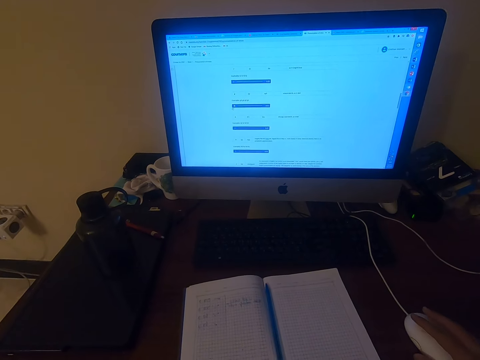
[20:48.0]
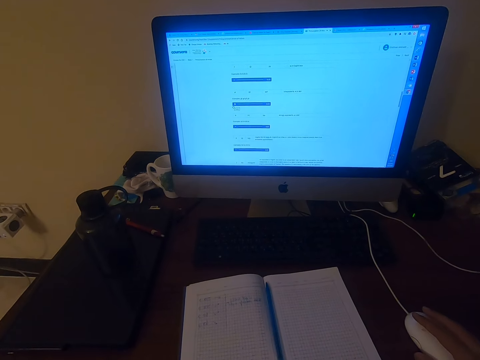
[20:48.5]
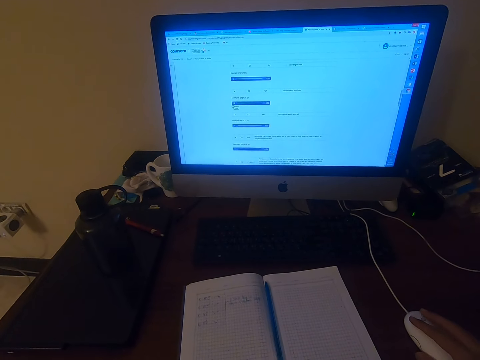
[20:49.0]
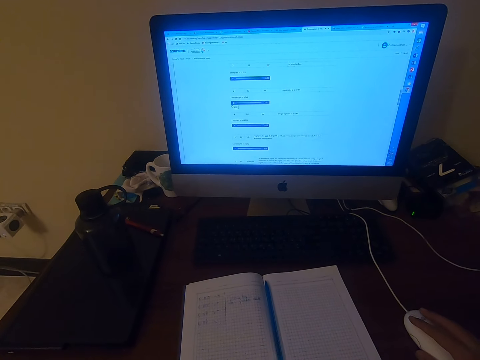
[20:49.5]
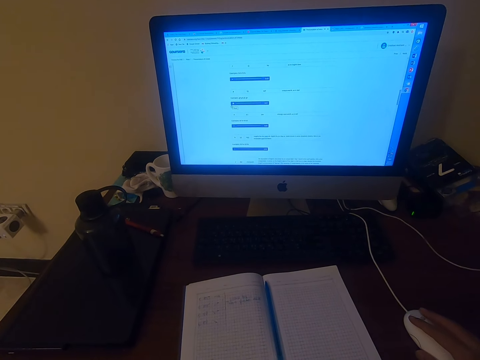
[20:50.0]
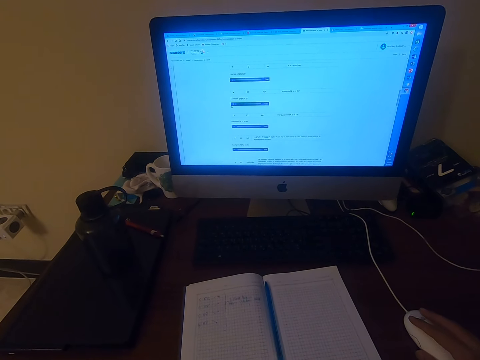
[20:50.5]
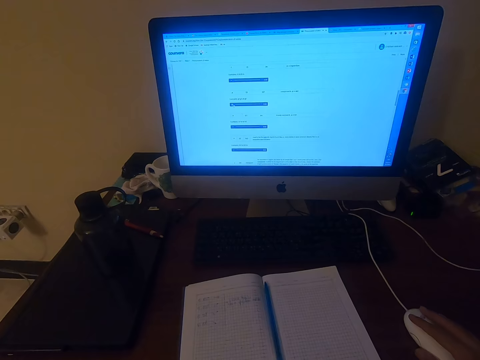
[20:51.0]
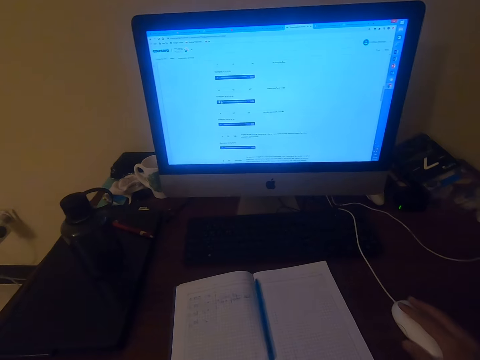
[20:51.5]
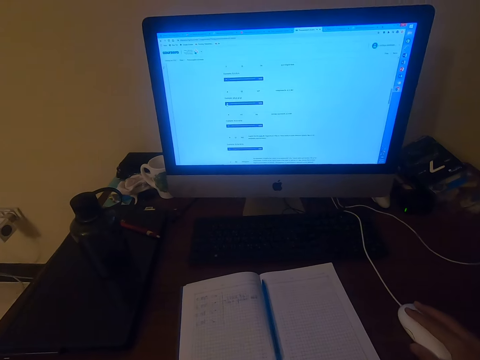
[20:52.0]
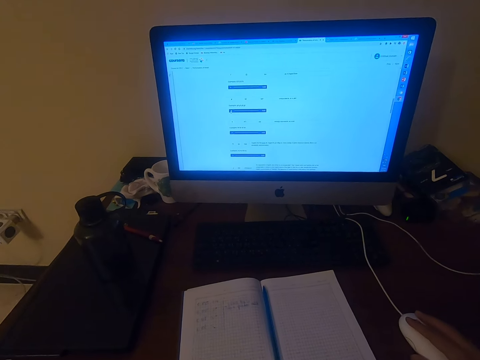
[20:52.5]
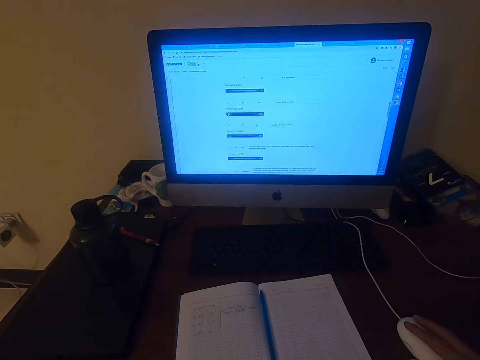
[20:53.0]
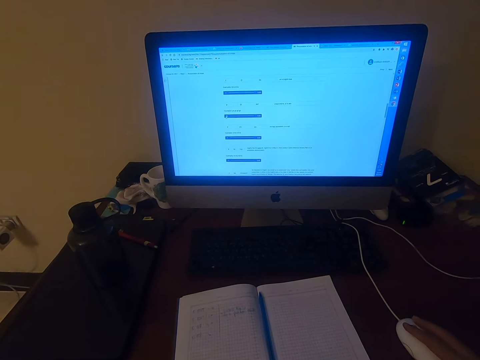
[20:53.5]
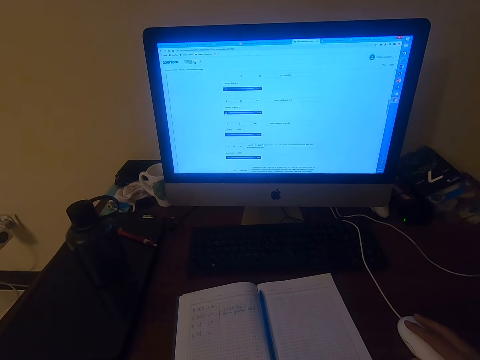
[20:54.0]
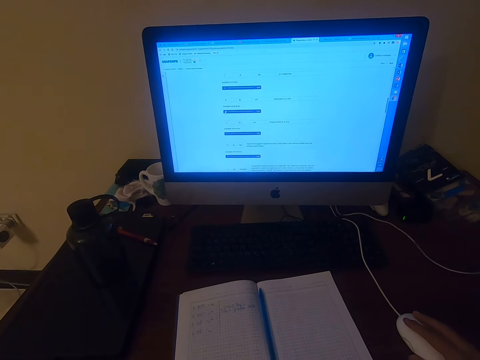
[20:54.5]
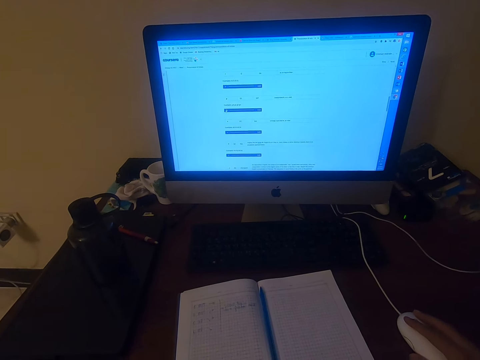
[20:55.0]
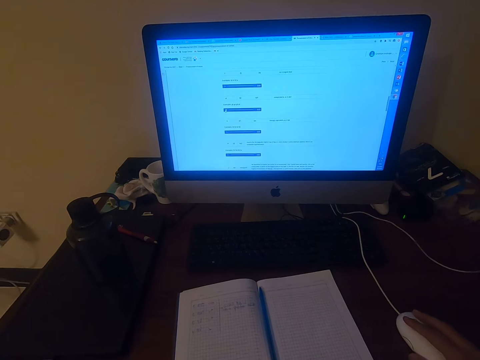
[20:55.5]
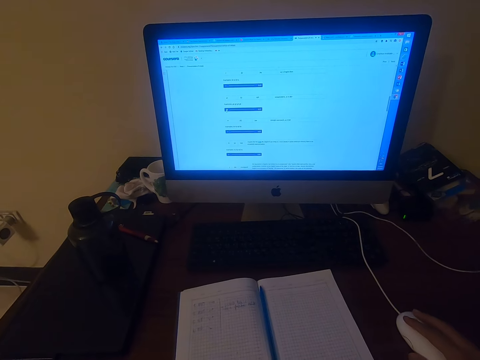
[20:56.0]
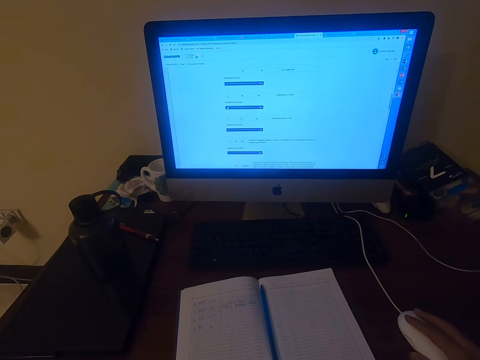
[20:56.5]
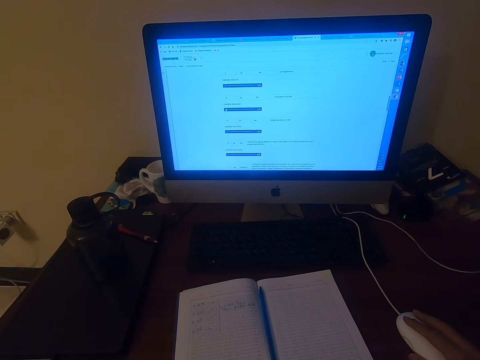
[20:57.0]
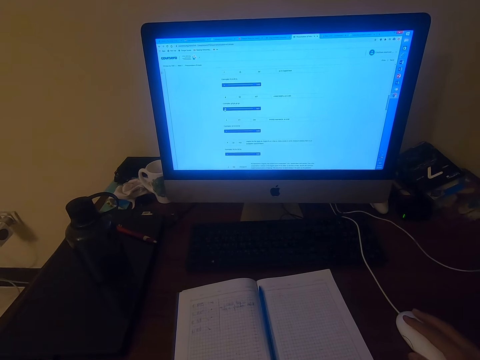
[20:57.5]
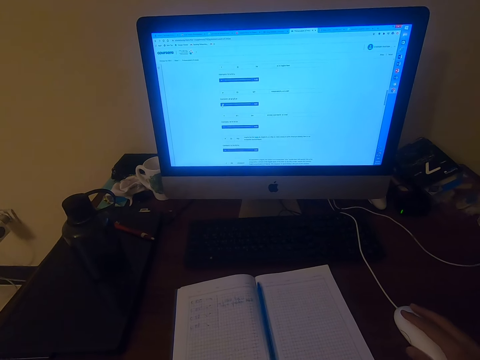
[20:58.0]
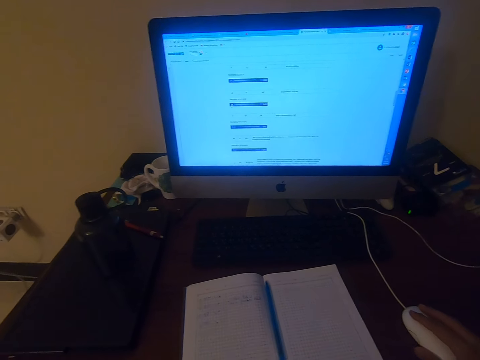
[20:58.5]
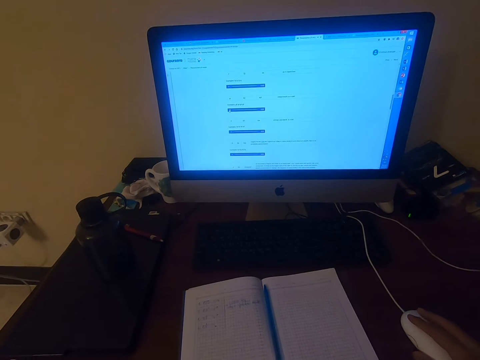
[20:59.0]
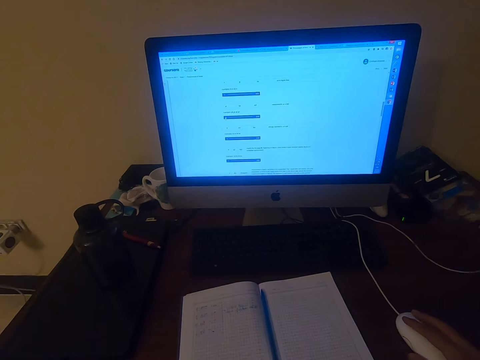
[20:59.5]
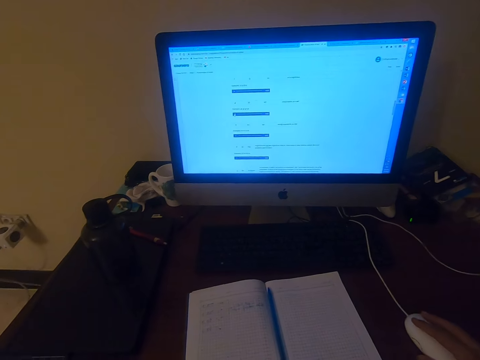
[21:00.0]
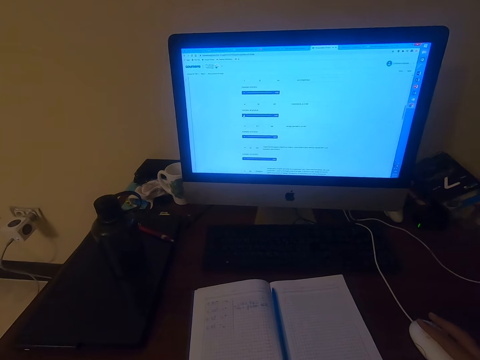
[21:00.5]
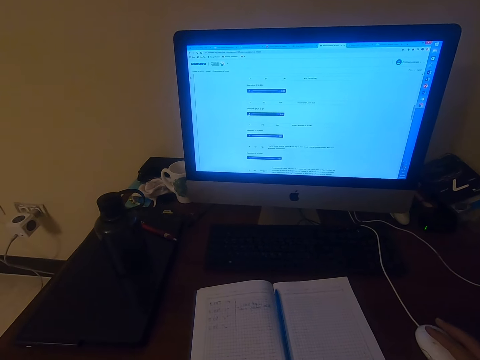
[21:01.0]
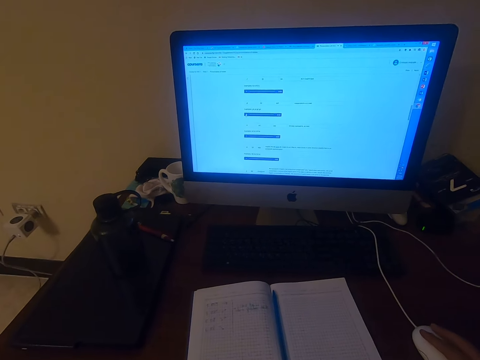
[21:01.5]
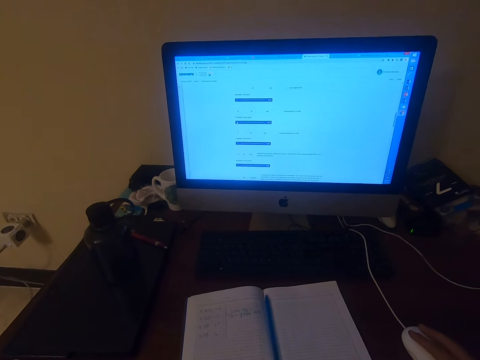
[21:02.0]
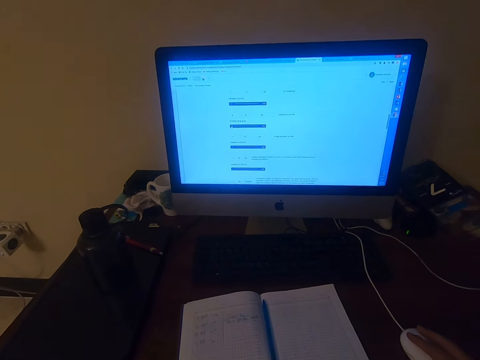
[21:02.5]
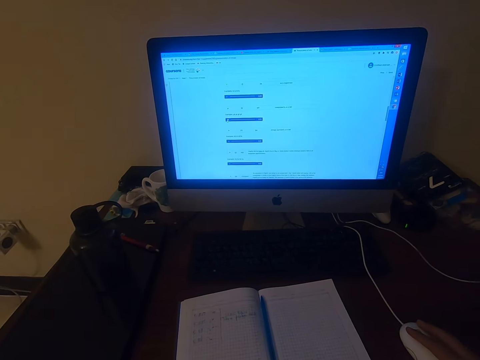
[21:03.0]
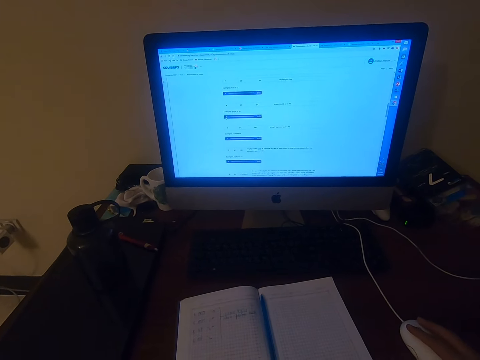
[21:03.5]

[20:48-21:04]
The camera wearer clicks the mouse. They click the mouse again. They pronounce words. They click the mouse. They operate a computer. They click the mouse.

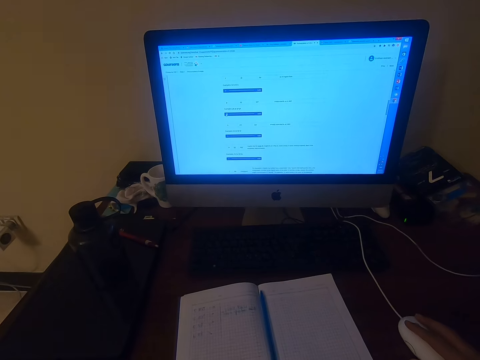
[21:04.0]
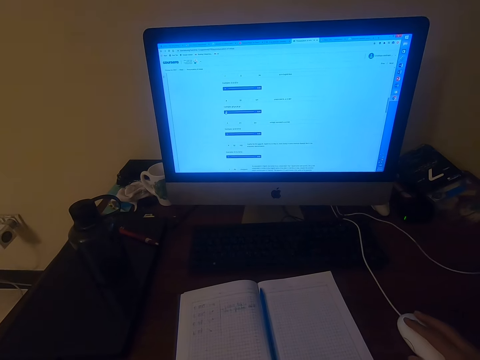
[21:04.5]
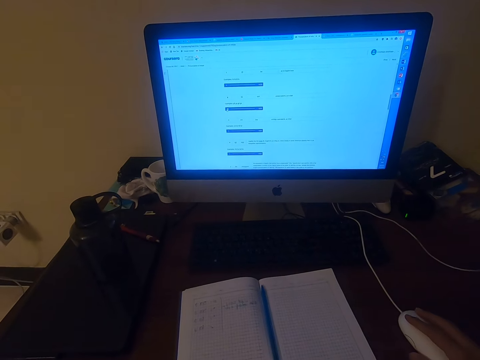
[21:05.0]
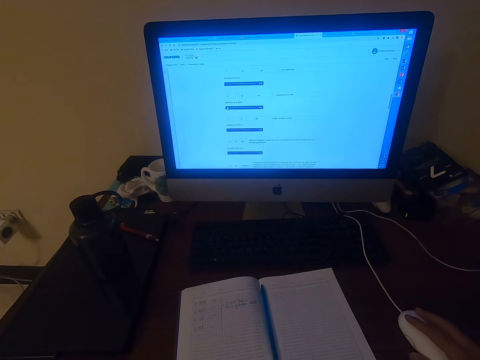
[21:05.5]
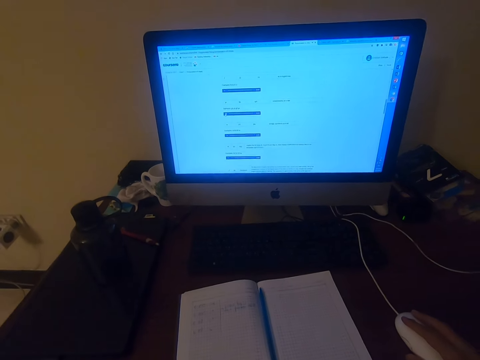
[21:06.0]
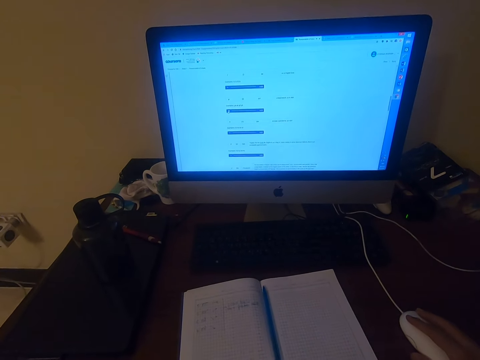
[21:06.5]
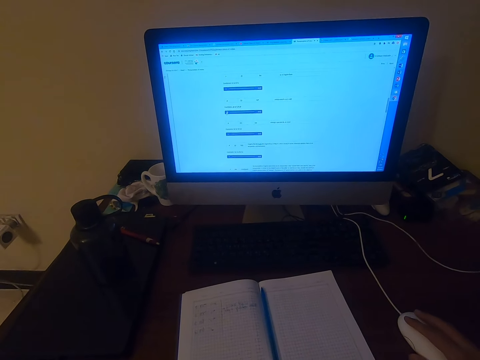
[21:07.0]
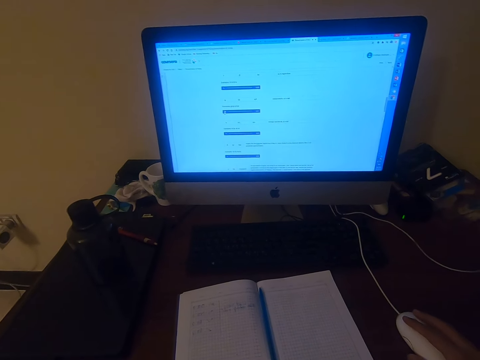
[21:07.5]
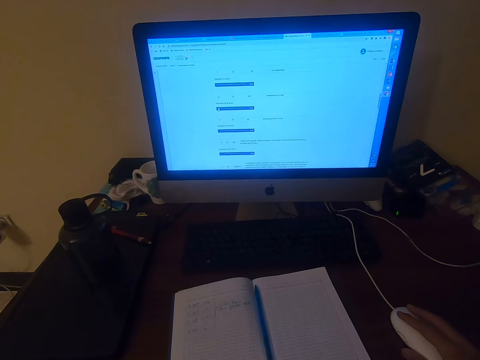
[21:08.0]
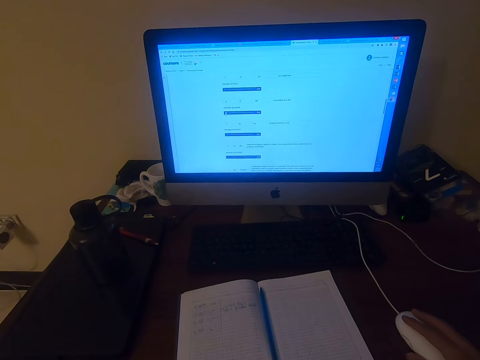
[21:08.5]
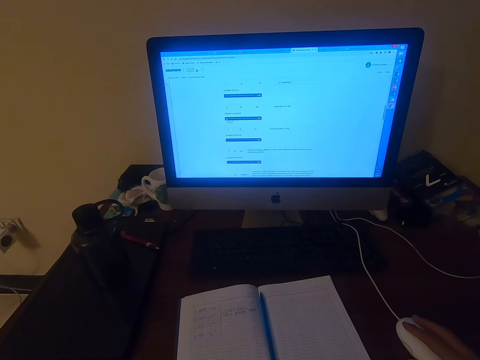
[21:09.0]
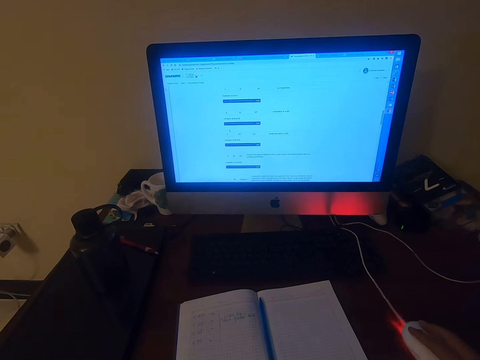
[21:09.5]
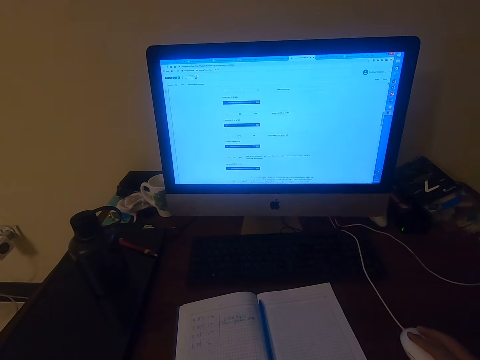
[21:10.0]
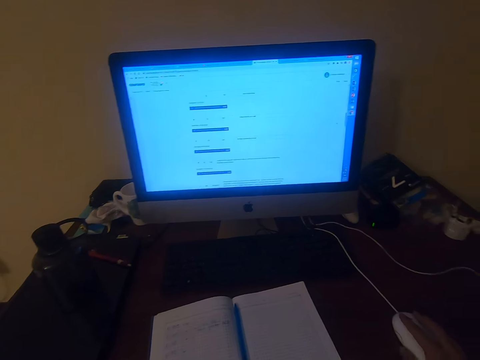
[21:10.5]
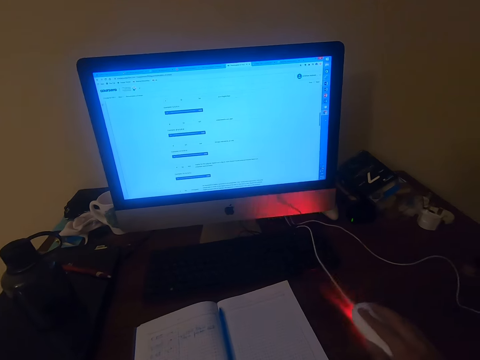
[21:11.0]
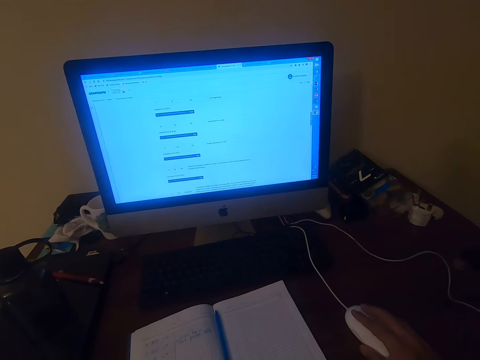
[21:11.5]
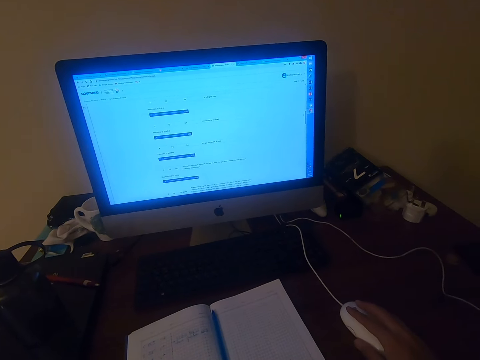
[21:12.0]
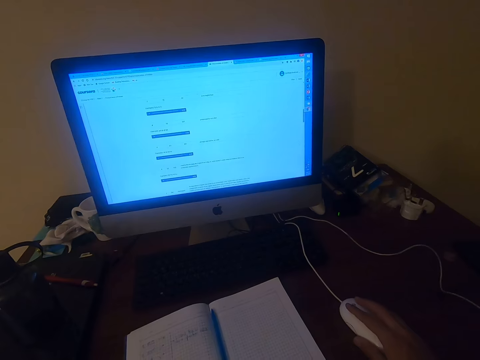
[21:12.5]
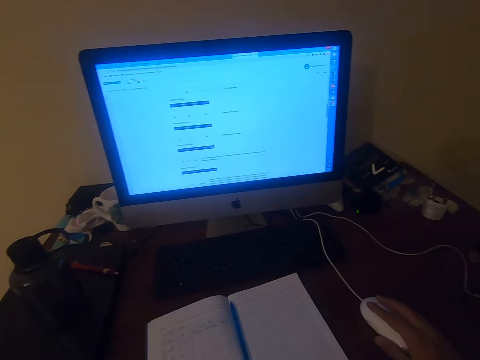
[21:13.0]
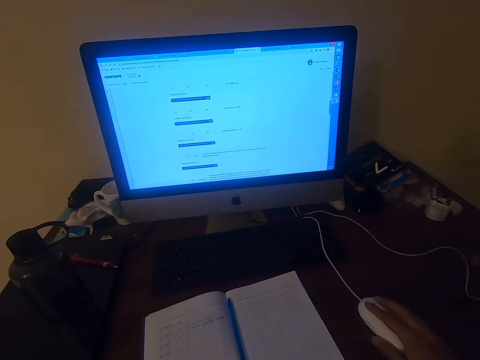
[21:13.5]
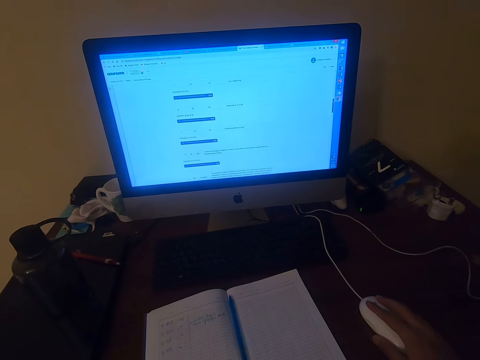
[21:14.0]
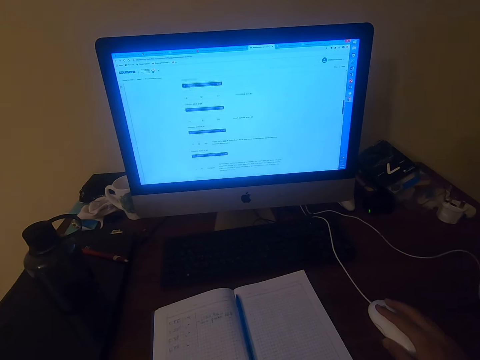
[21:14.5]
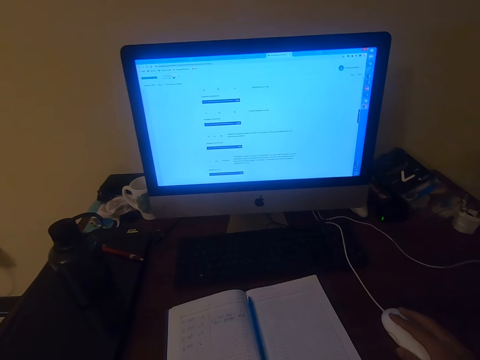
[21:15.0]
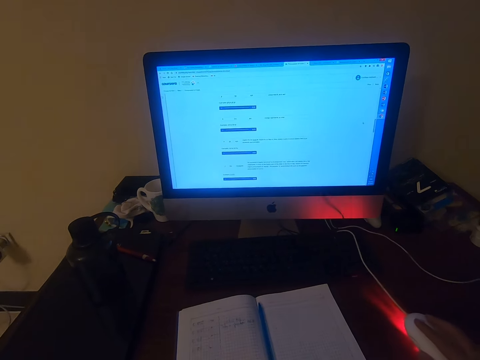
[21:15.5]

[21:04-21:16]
The camera wearer pronounces words. They click the mouse. They operate a computer. They click the mouse. They click the mouse repeatedly.
